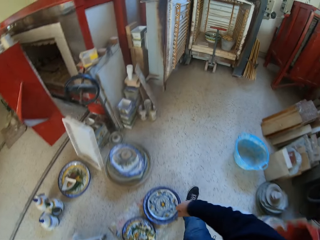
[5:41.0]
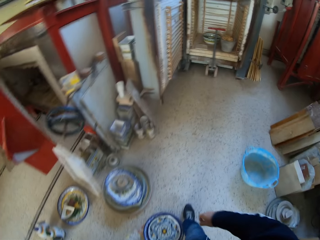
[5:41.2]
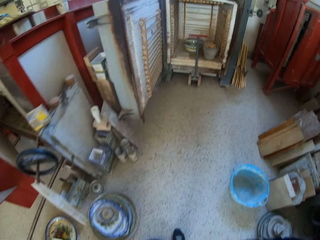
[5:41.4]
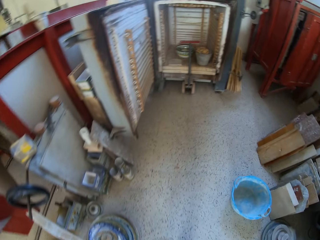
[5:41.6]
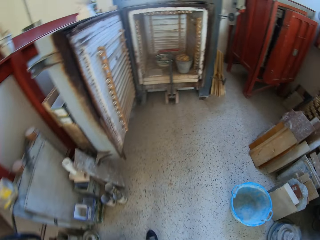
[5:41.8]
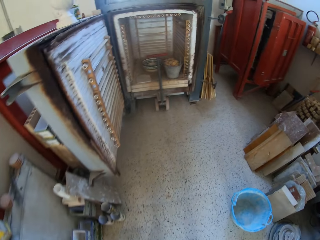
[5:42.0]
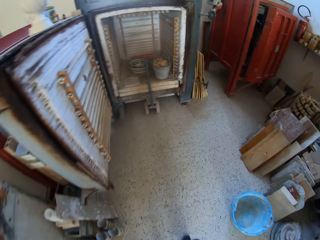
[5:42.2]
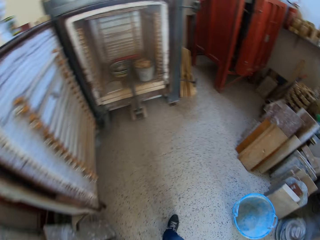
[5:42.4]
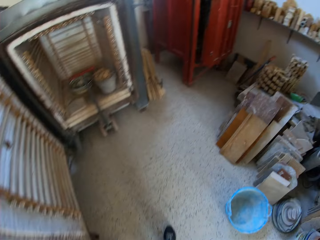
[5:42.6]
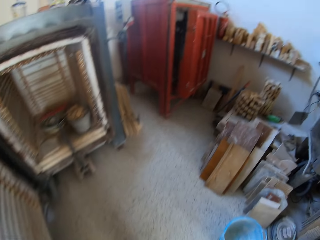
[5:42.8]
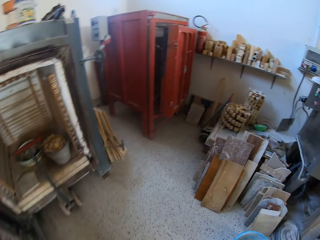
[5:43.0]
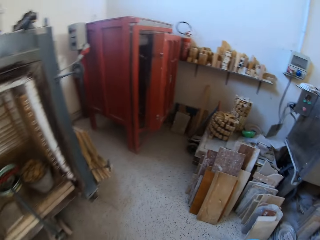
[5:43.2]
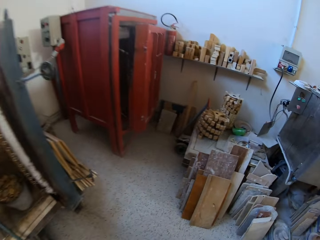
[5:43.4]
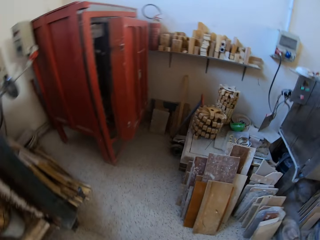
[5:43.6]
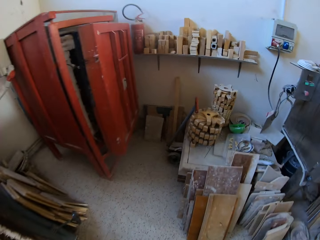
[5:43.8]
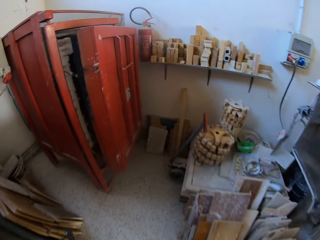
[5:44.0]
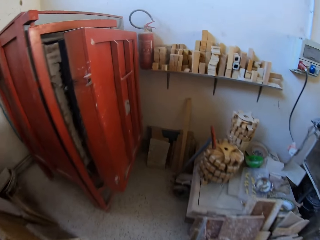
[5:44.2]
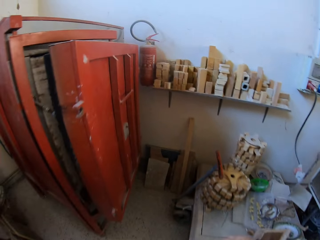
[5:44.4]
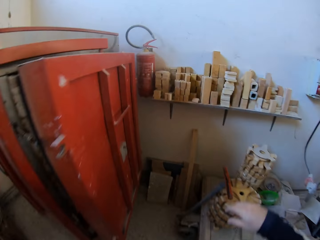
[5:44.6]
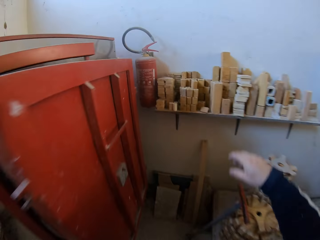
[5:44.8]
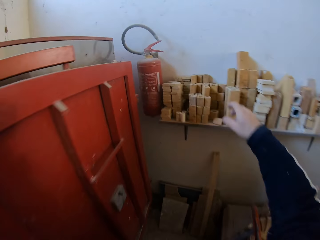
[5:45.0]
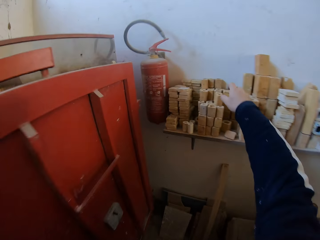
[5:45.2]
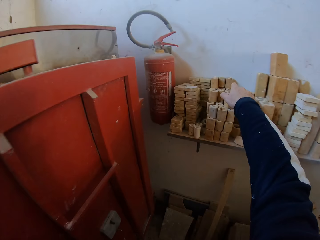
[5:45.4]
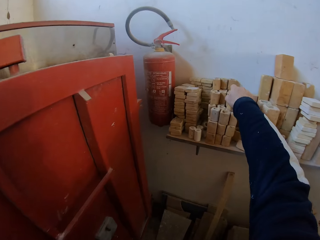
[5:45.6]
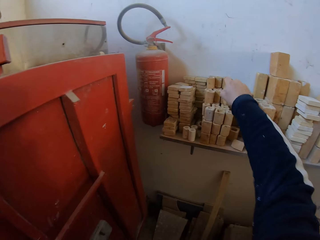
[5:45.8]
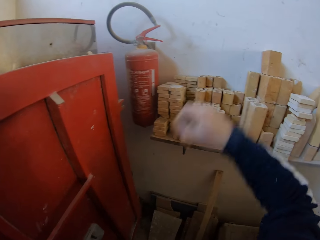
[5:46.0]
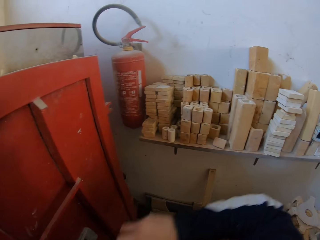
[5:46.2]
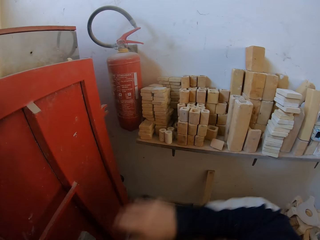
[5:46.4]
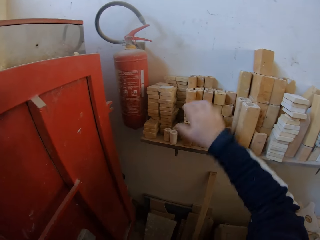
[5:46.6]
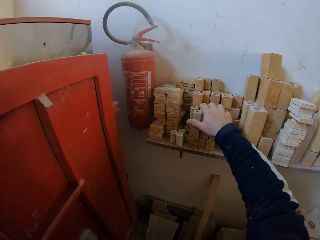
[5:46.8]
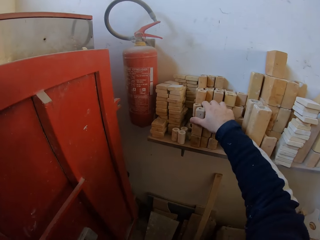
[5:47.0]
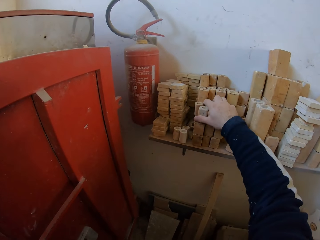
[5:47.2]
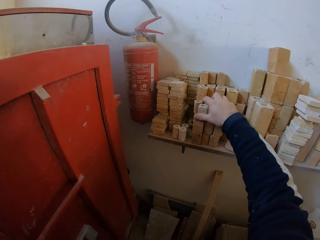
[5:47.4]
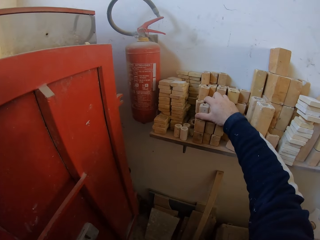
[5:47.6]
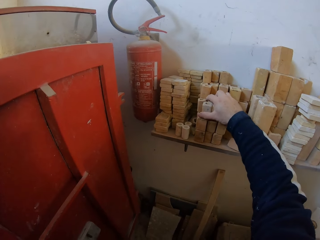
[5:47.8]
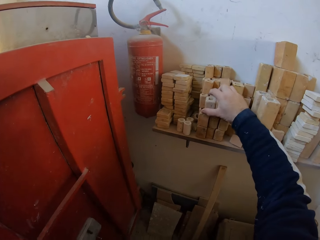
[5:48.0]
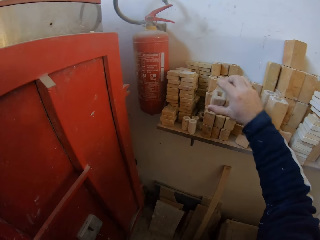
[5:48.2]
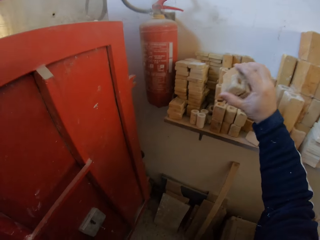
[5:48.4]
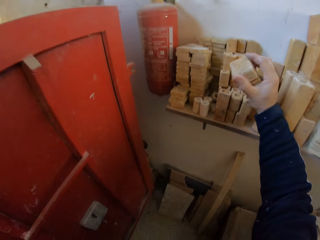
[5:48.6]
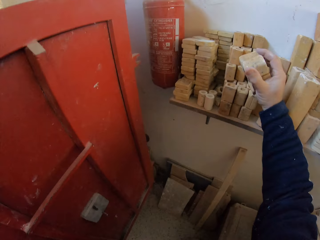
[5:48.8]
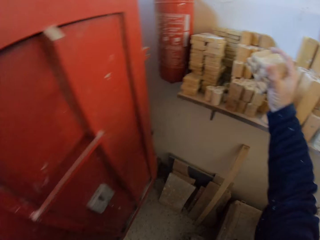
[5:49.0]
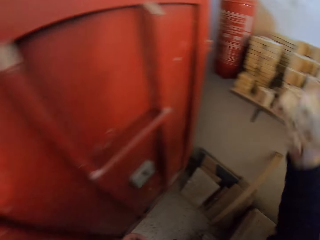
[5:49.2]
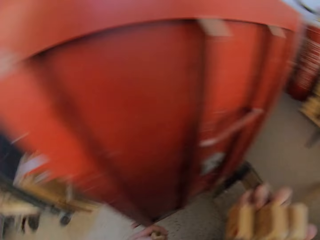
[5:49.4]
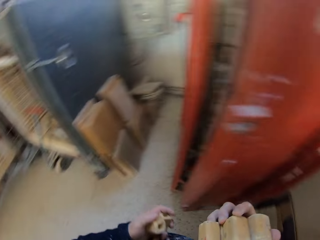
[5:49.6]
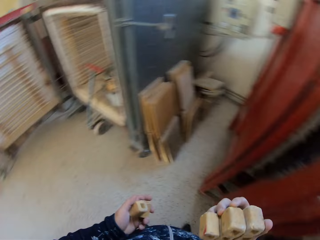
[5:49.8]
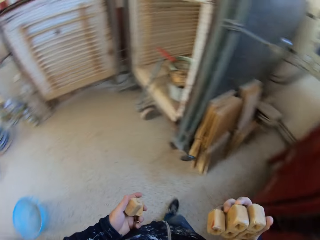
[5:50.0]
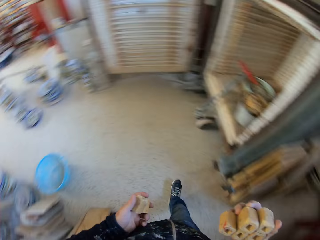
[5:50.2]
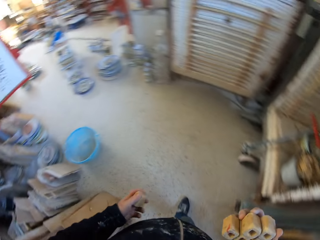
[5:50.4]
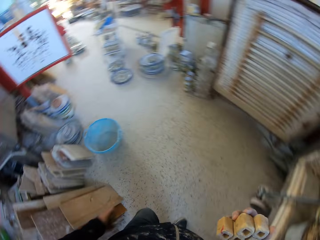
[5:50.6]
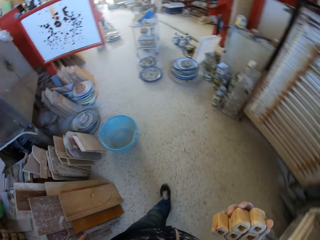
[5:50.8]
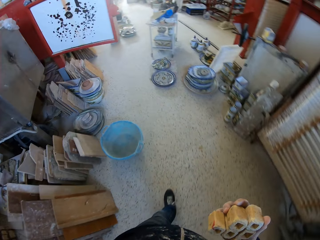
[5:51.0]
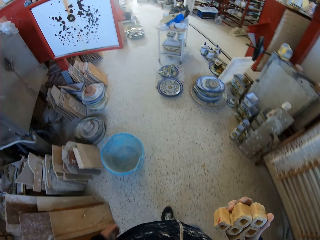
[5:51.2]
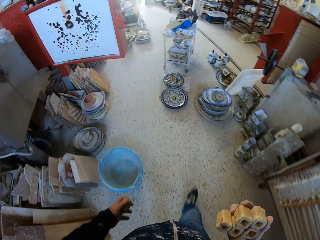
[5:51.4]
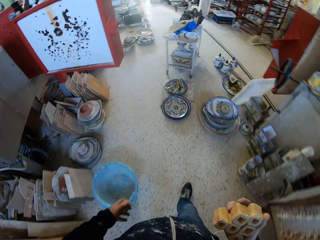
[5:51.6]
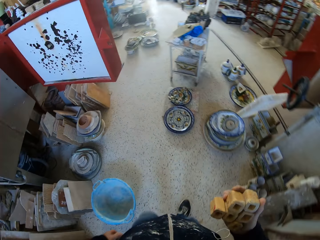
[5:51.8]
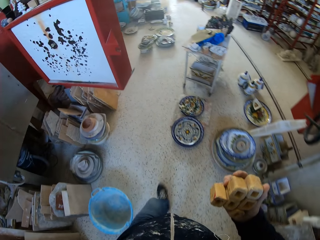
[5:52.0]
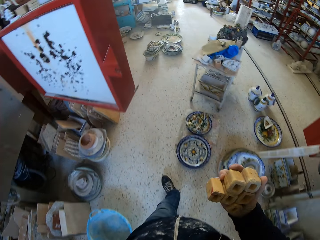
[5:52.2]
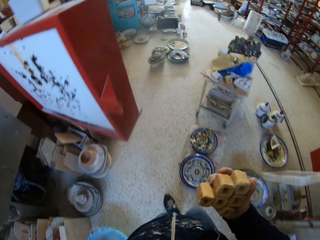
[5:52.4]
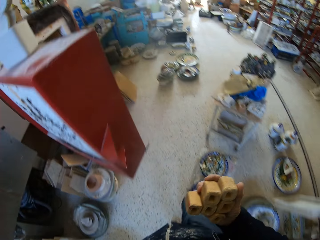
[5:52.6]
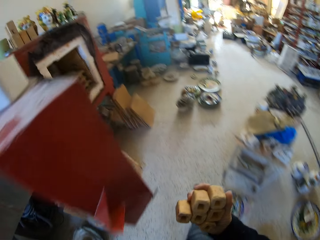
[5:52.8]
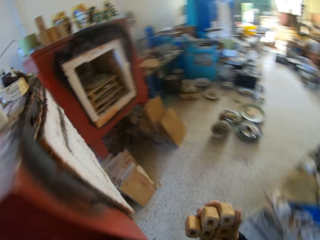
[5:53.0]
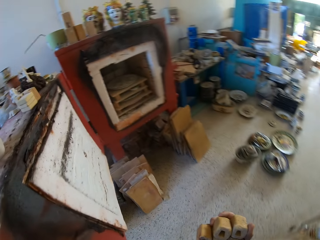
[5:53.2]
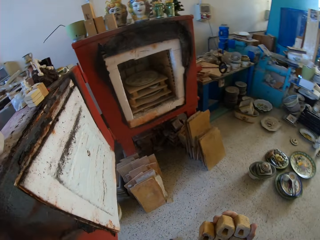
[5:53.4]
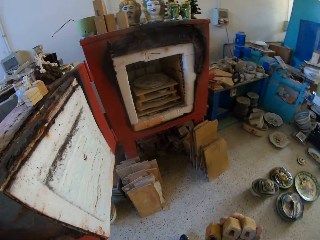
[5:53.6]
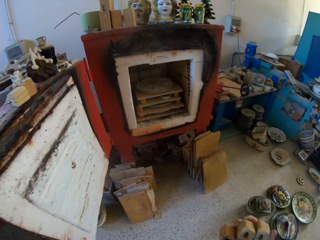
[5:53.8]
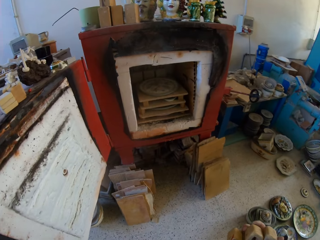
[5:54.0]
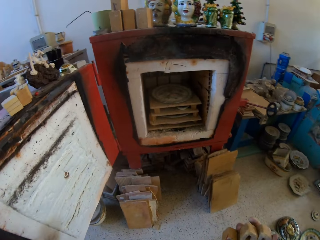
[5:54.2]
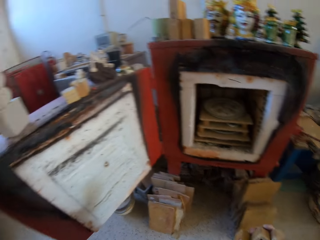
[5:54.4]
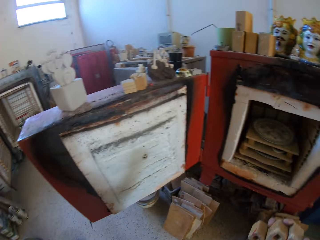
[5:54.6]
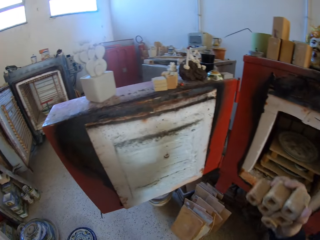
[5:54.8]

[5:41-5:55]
The camera wearer walks in the pottery. They pick up small boxes. They pick up potteries. They turn around. They walk in the room. They turn around.

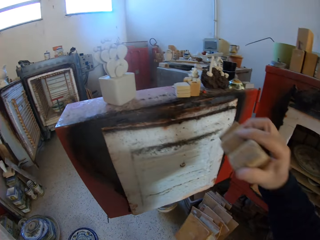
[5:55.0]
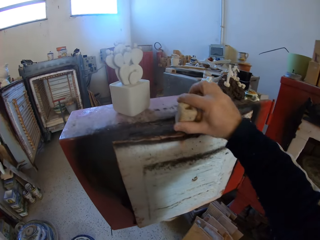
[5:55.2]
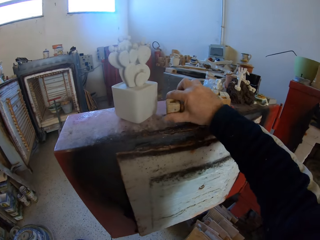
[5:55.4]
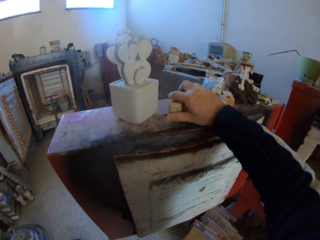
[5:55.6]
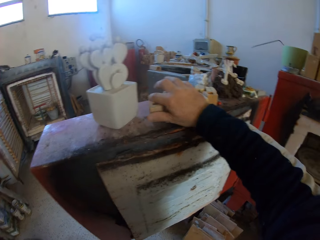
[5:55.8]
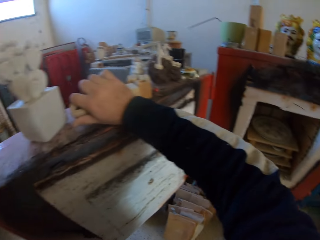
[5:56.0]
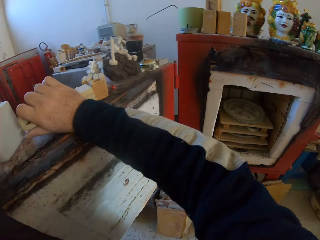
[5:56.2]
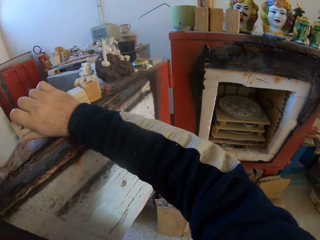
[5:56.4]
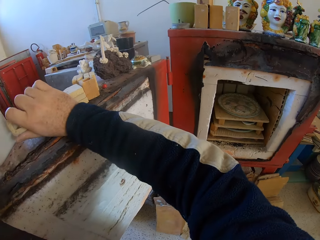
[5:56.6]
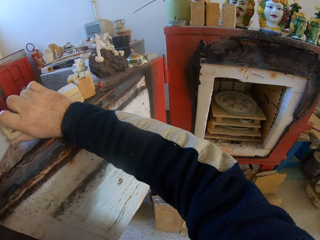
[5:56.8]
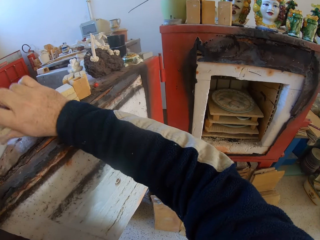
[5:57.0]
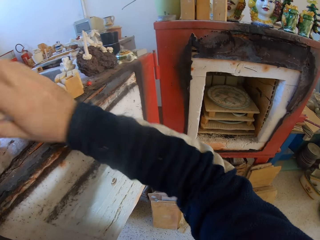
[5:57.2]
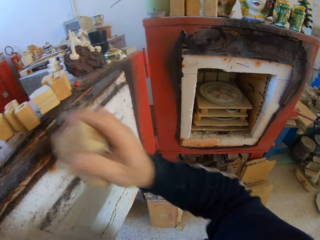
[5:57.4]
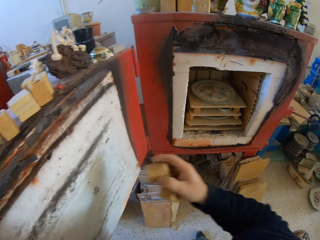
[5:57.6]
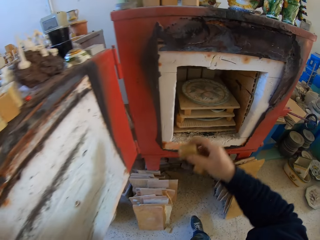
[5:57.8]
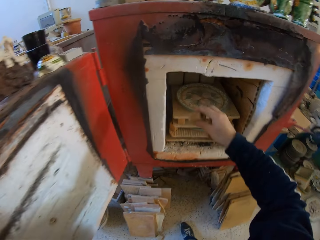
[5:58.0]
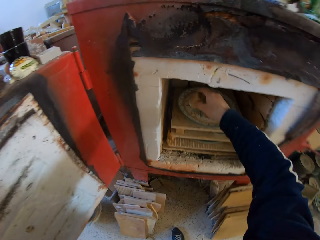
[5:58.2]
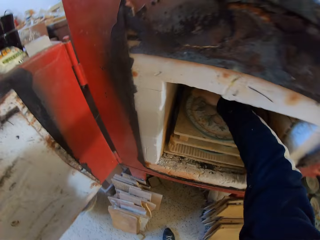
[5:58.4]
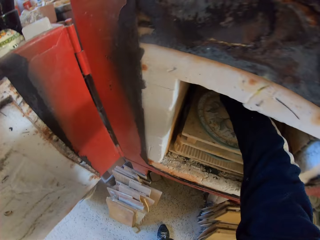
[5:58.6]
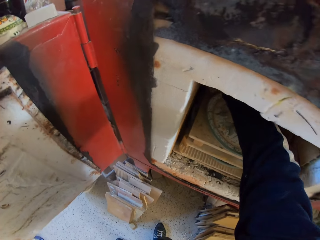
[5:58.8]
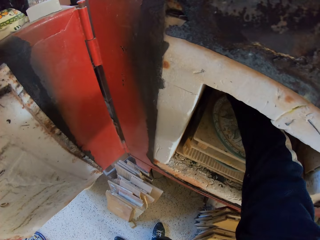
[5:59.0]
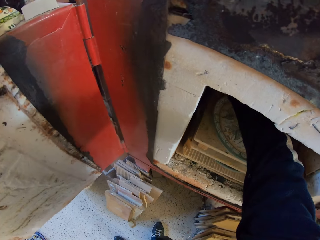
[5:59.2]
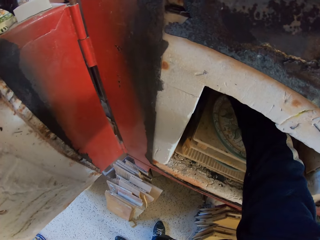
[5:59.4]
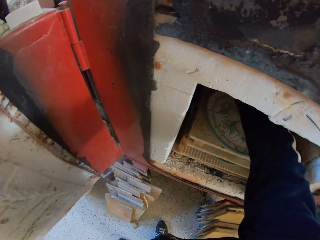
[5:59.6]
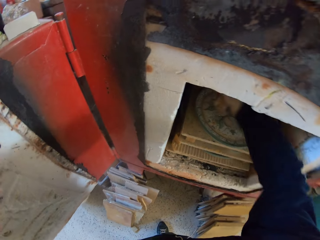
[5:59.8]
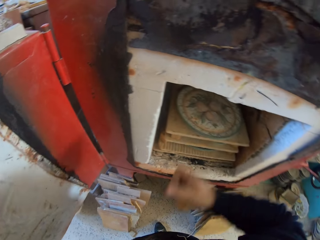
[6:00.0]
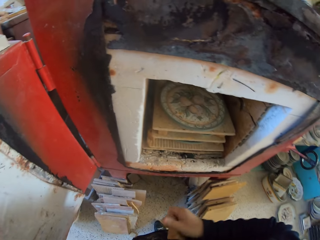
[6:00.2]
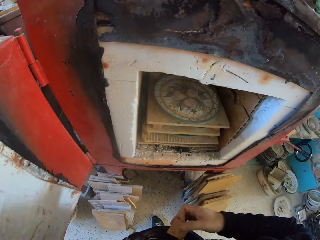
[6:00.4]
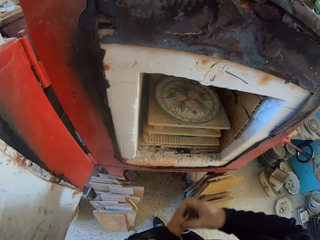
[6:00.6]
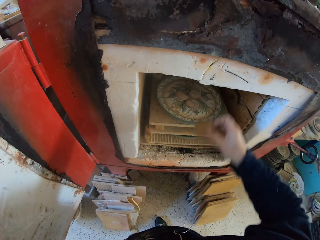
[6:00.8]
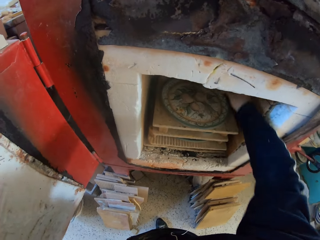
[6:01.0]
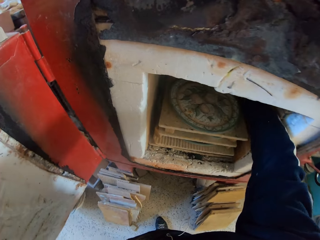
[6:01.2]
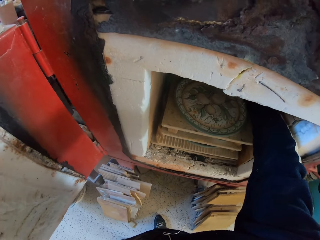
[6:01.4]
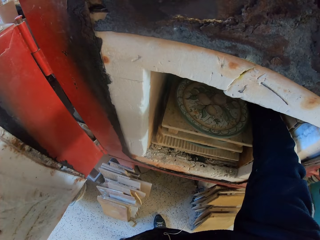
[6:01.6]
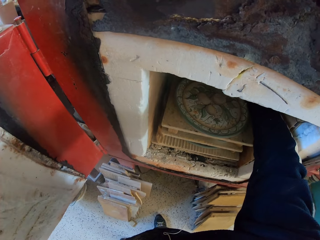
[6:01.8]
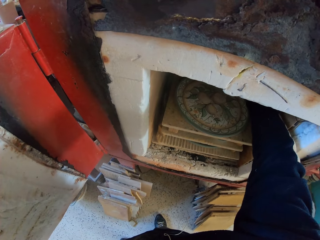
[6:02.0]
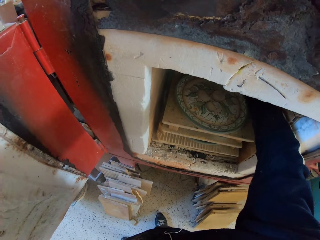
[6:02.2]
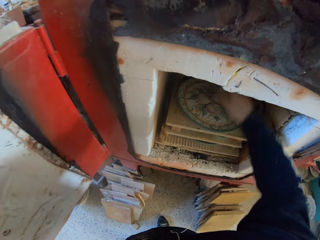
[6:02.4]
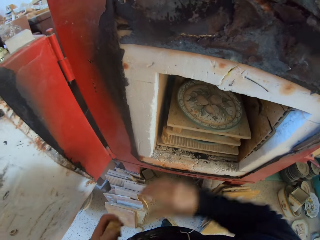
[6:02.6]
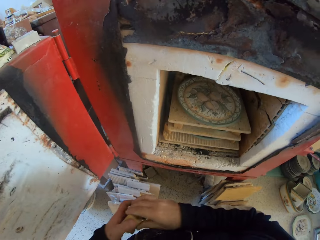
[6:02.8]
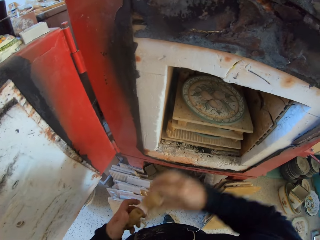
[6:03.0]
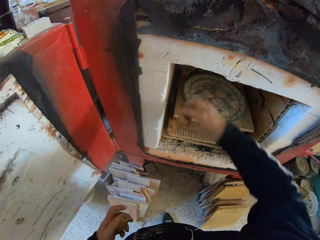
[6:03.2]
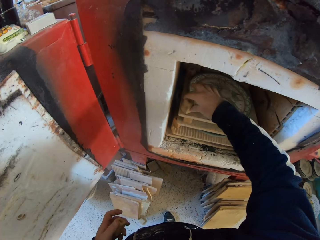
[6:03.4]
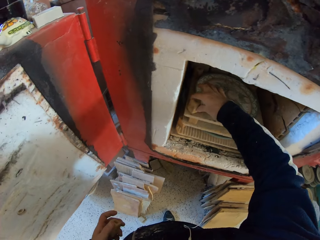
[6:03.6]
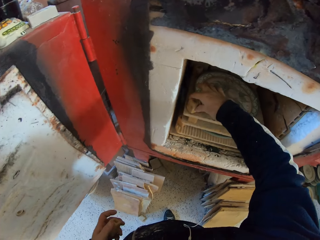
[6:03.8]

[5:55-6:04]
The camera wearer places the small boxes on the cabinet door or chimney. They turn around. They place the small boxes in the ceramic cardboard. They put pottery in the chimney.
